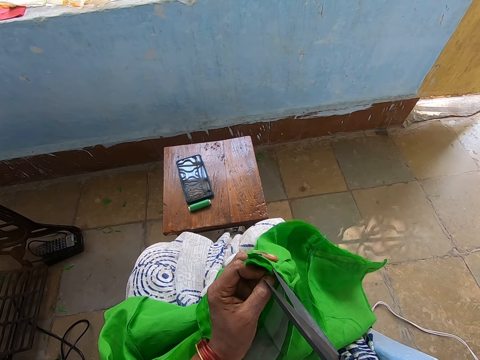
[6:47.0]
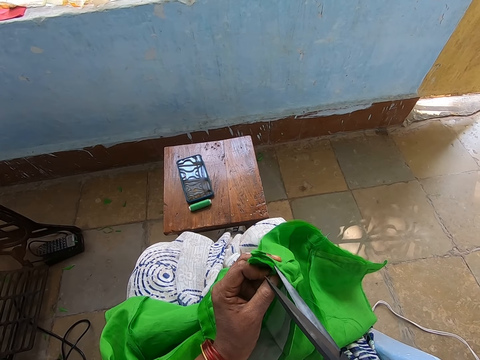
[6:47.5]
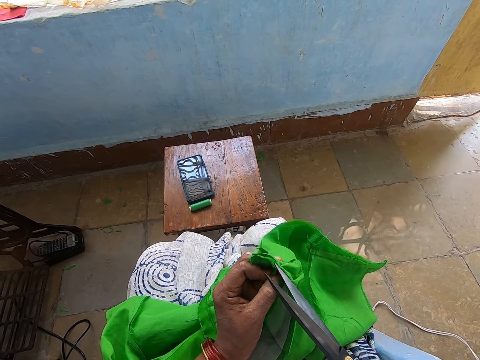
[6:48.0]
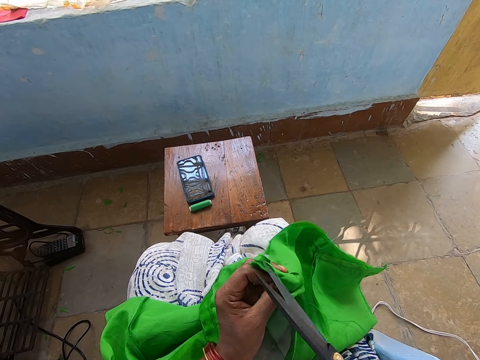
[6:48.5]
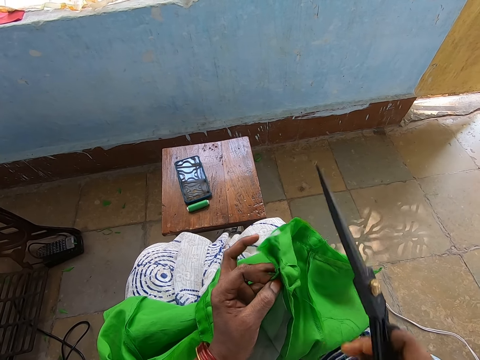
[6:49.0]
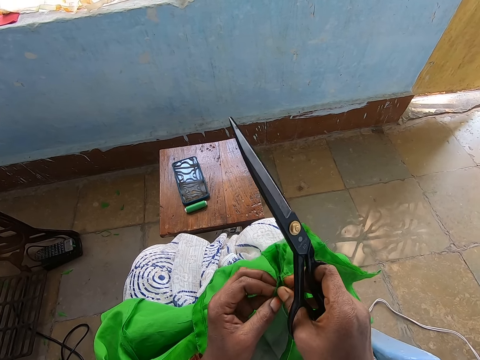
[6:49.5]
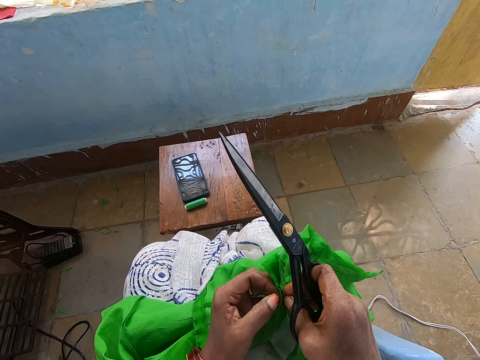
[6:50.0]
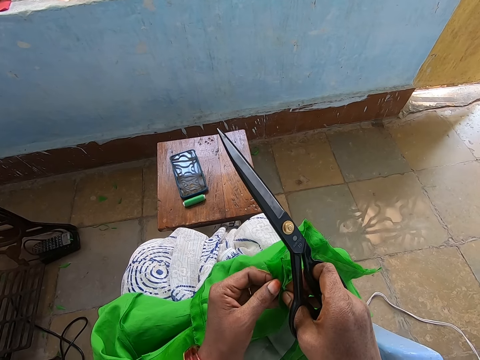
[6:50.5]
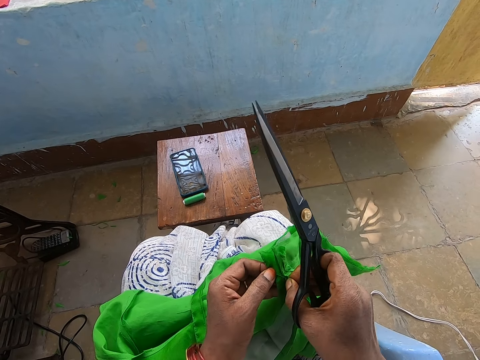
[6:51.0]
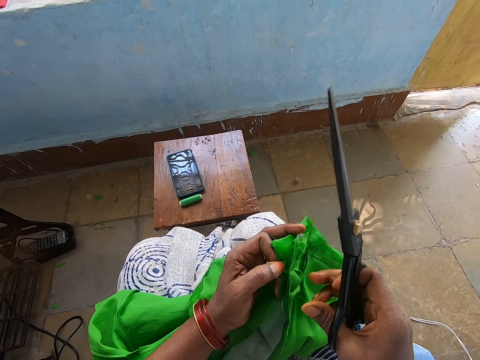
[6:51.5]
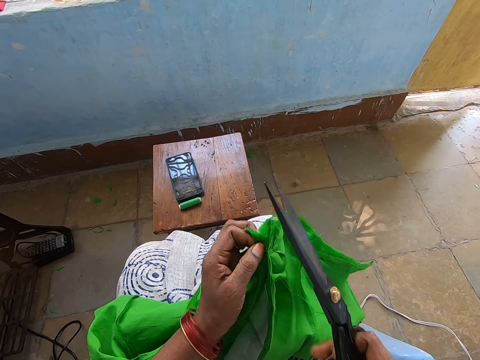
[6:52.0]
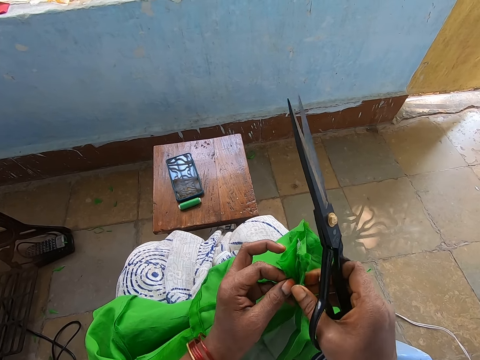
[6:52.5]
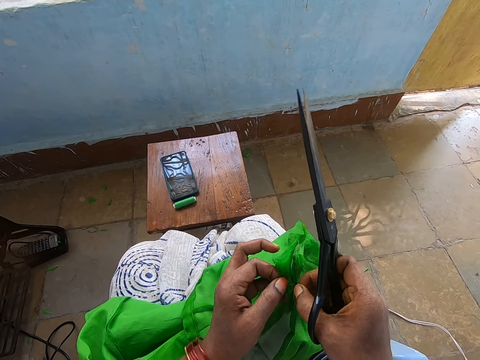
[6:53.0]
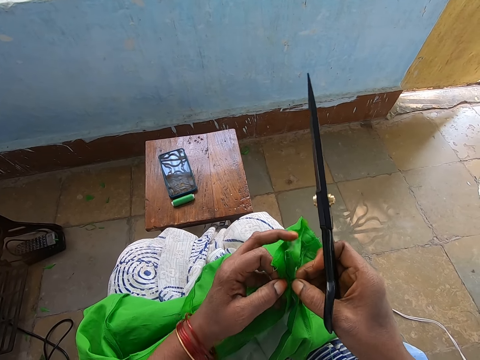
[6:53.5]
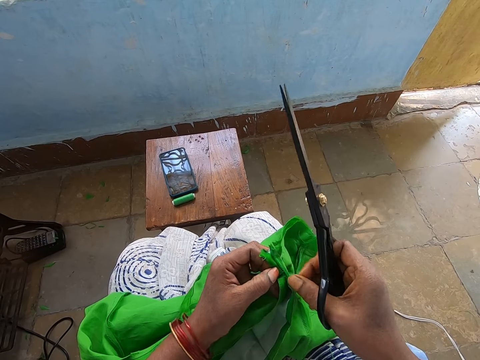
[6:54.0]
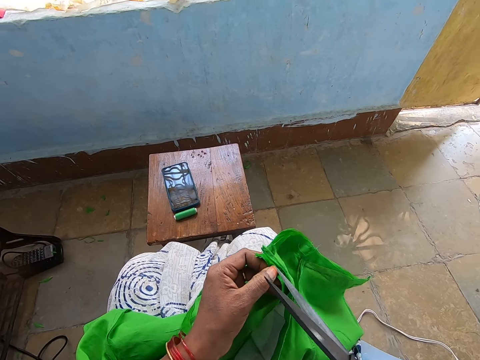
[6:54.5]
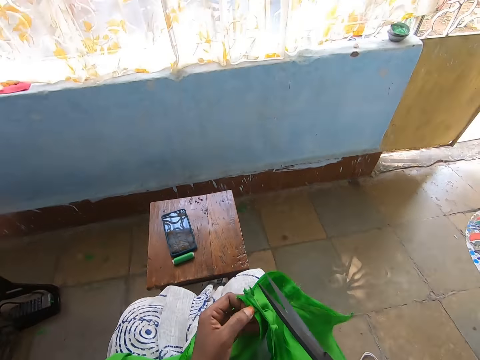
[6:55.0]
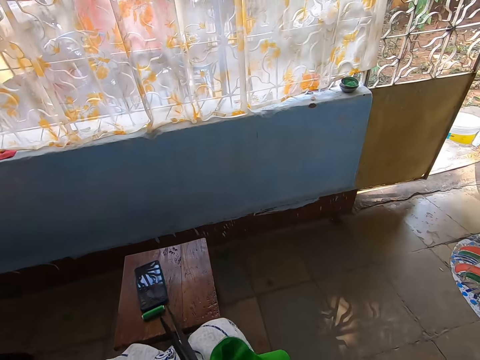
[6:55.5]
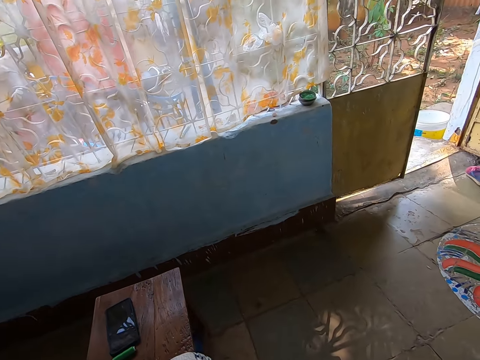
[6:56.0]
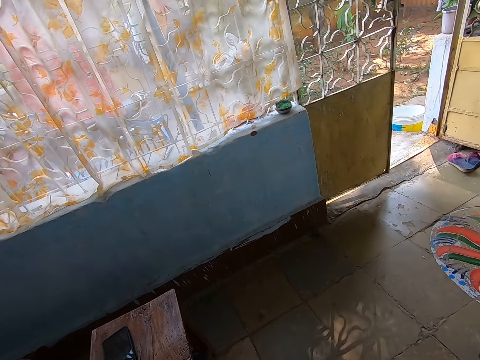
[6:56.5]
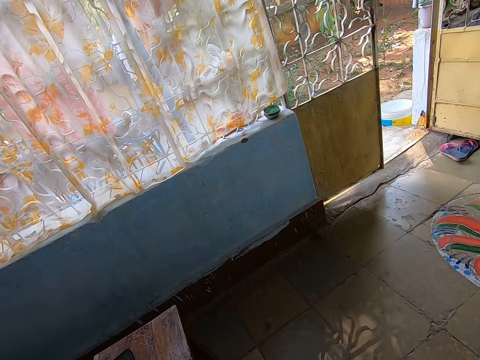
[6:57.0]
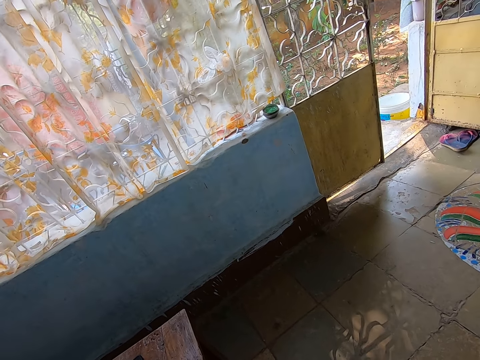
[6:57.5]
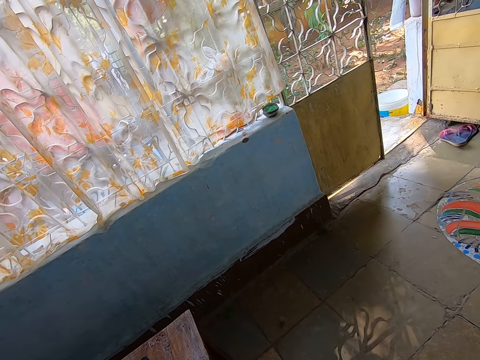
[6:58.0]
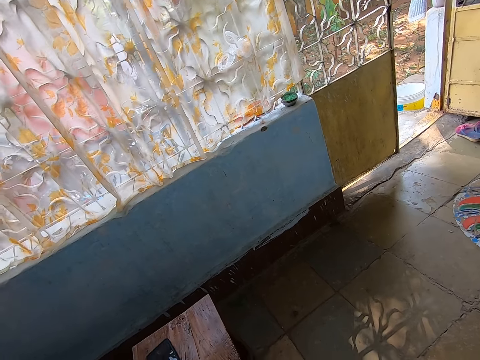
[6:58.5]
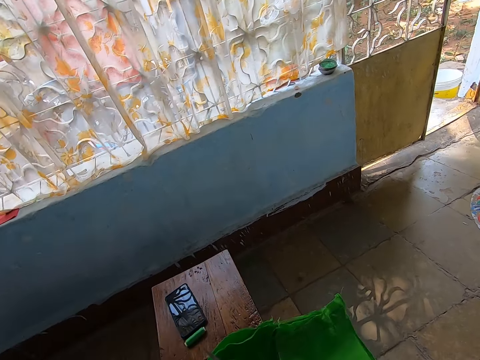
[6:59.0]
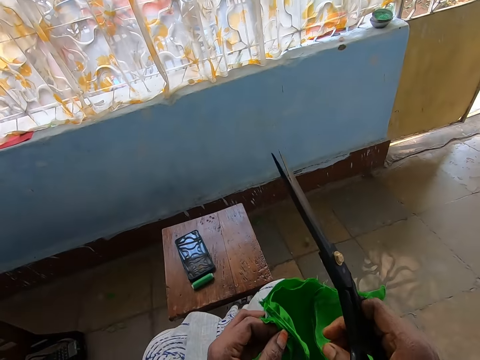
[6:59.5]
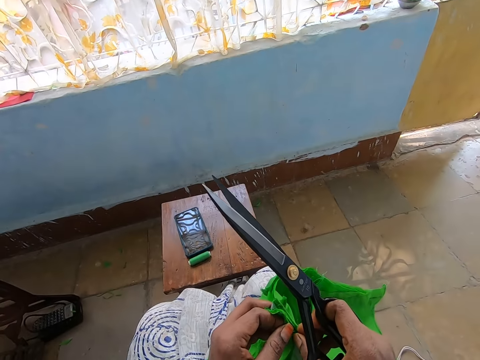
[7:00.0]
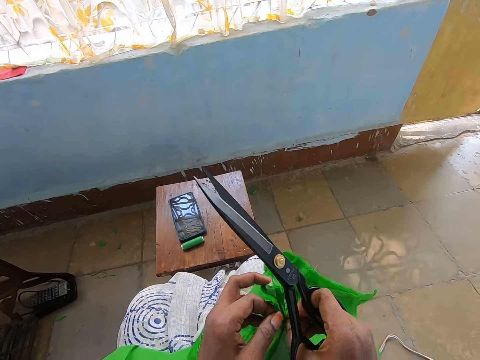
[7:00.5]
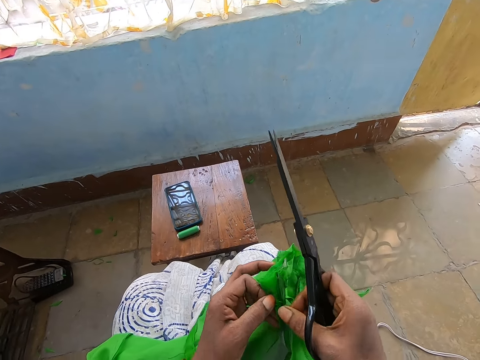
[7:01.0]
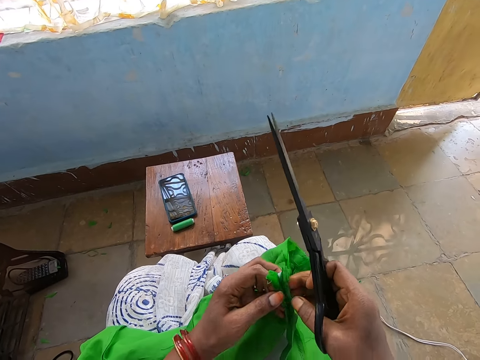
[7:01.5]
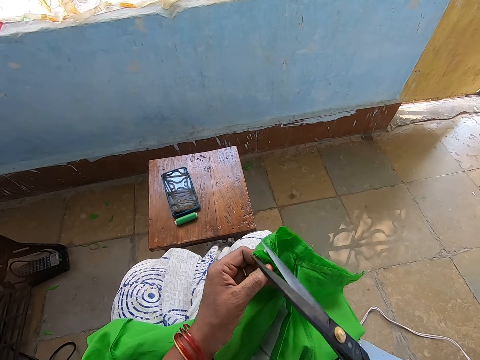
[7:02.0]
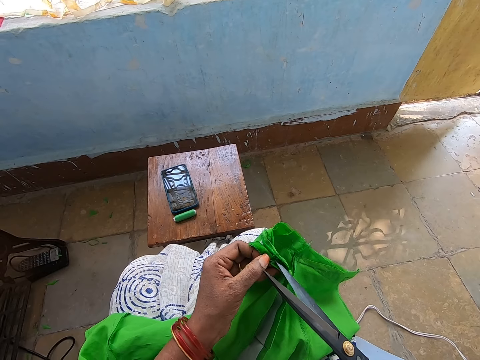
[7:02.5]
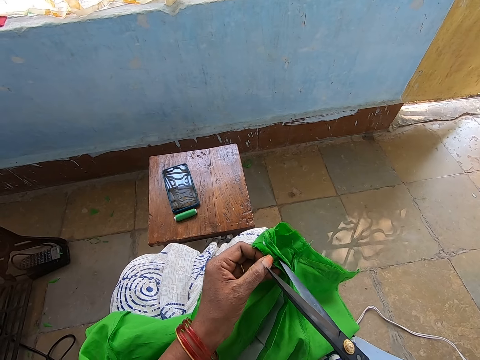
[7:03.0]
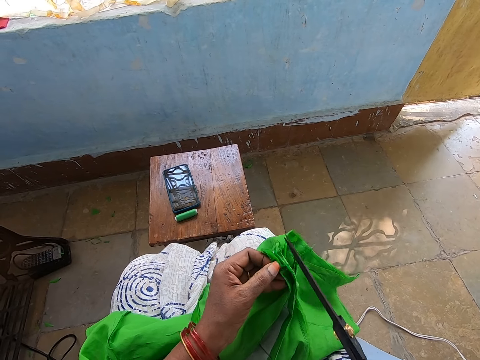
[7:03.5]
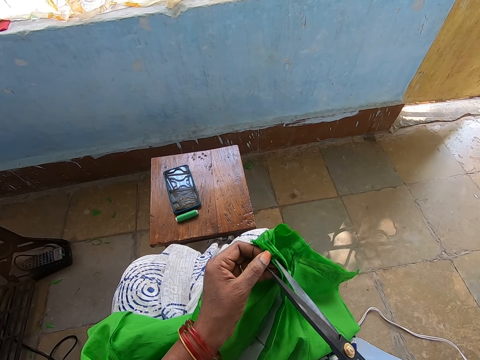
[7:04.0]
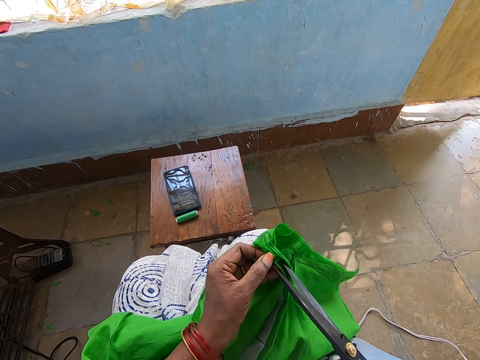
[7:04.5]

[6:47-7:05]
The camera wearer adjusts the piece of cloth with both hands. She trims threads on the piece of cloth in her left hand with the scissors in her right hand. She adjusts the piece of cloth with both hands. She trims threads on the piece of cloth in her left hand with the scissors in her right hand.

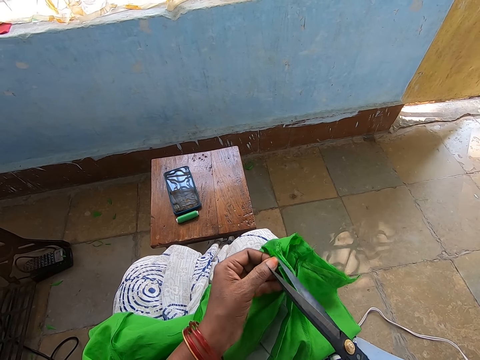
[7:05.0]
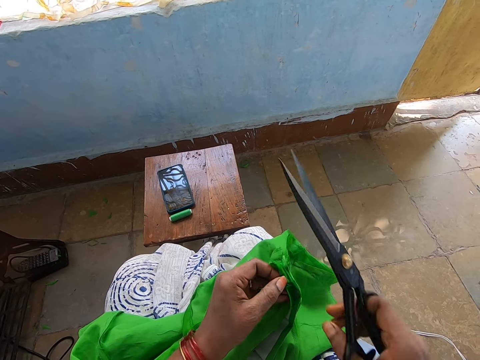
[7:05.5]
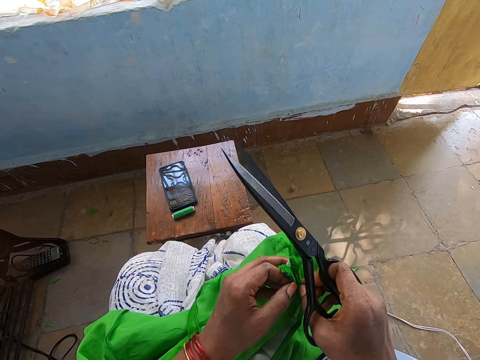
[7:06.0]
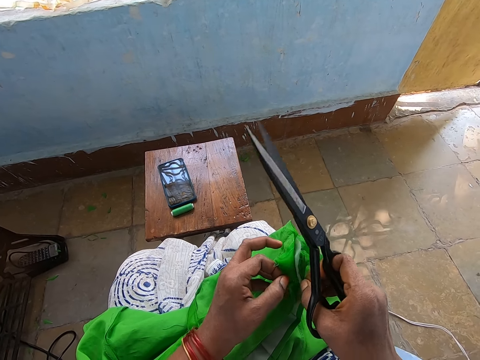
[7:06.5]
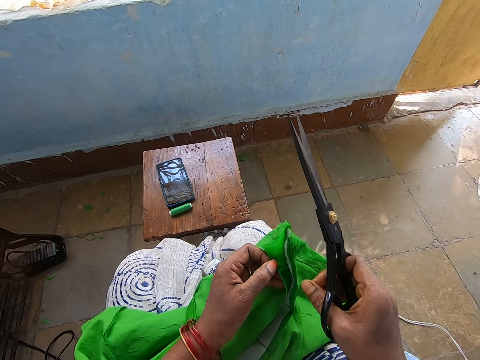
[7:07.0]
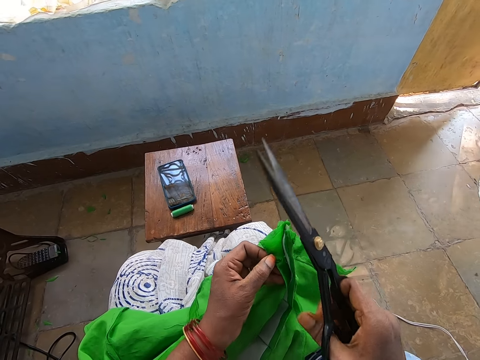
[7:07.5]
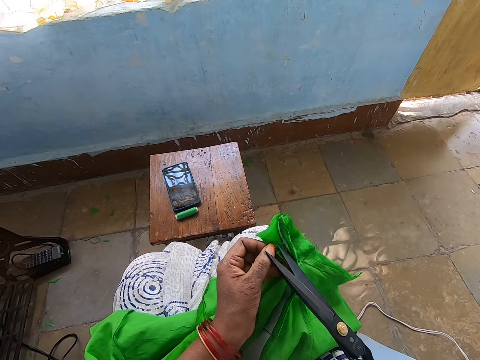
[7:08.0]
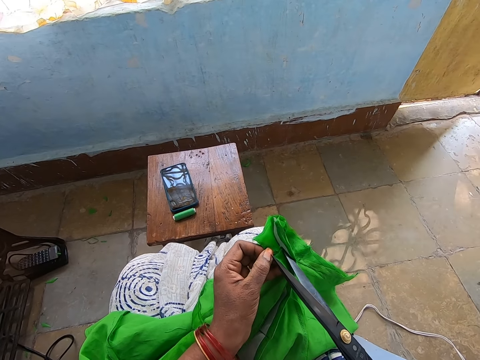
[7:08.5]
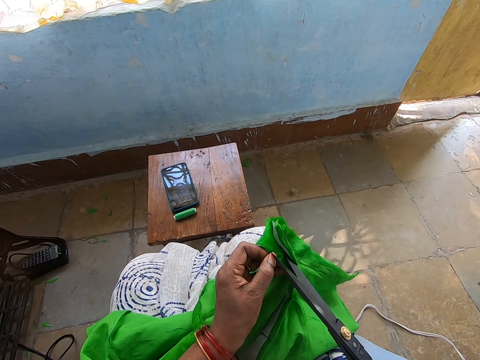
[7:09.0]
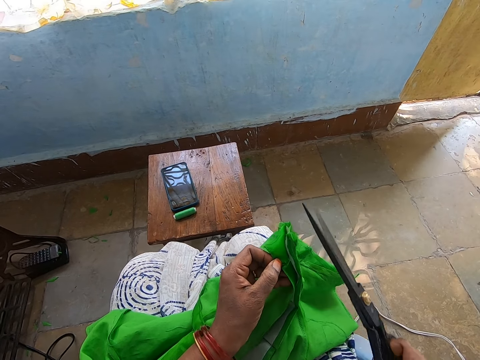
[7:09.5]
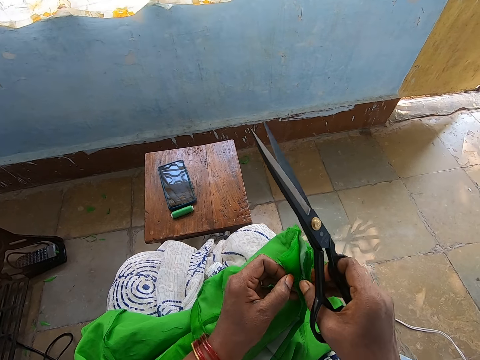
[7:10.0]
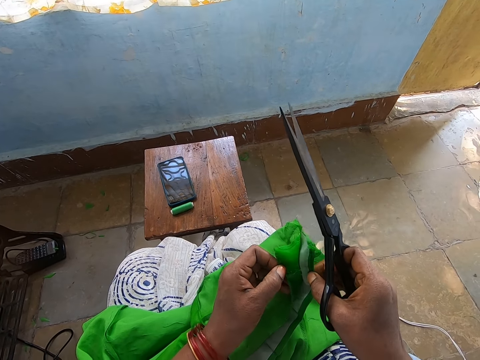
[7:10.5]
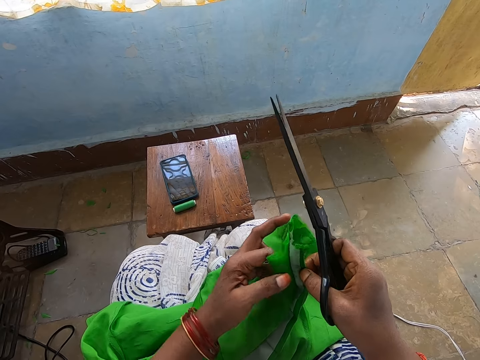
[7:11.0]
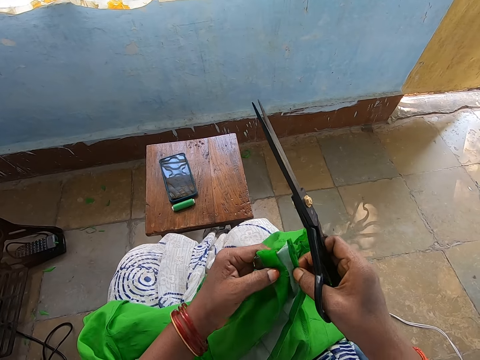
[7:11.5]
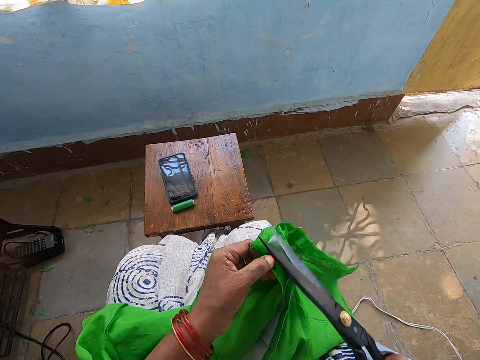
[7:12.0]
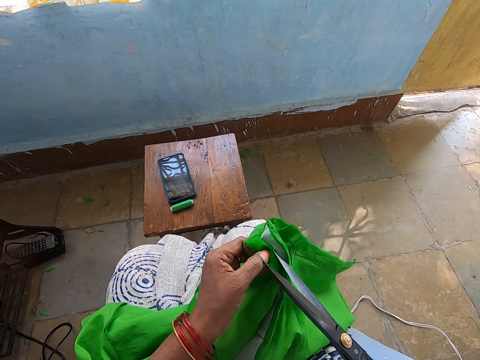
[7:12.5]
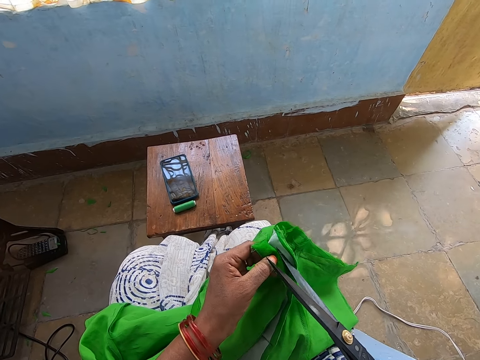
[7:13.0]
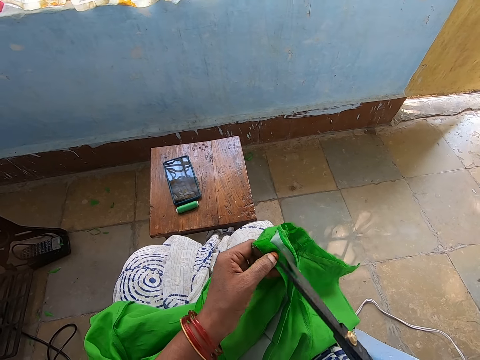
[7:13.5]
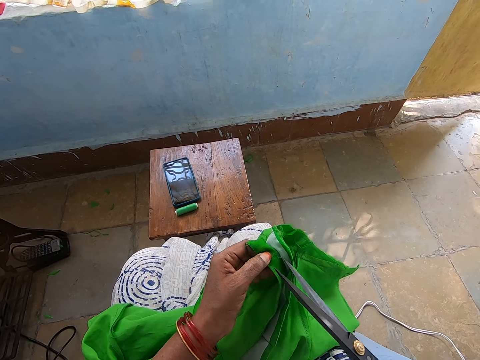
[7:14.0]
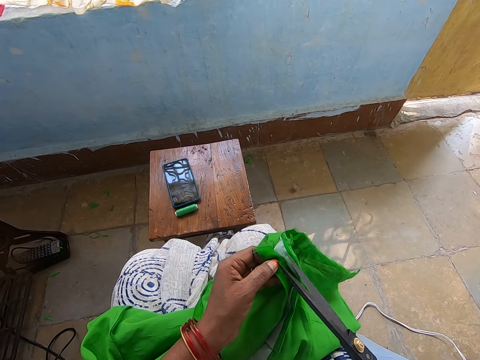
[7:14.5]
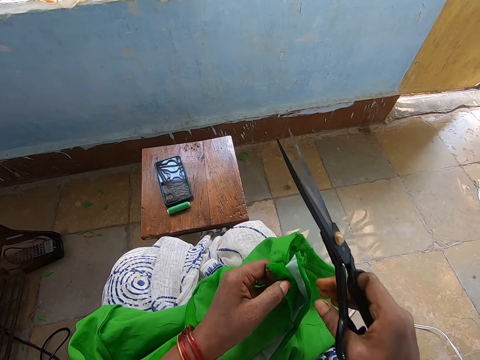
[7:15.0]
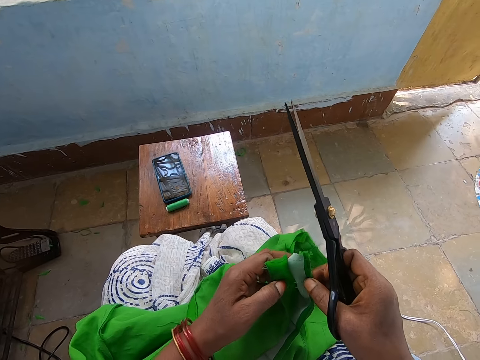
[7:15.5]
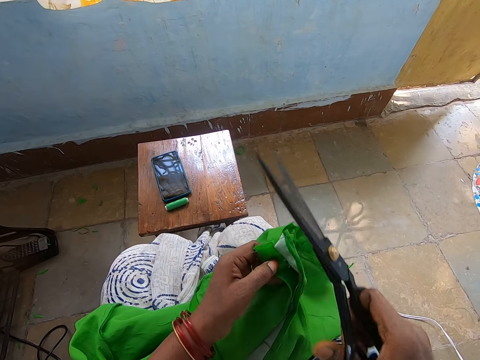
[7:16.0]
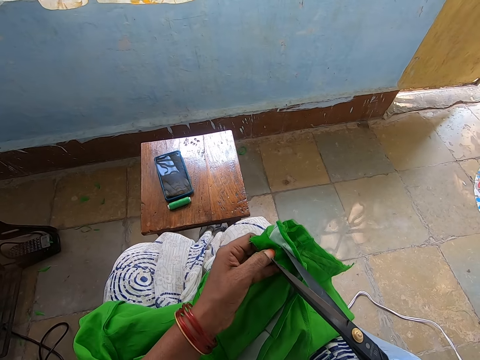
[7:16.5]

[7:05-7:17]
The camera wearer adjusts the piece of cloth with both hands. She trims threads on the piece of cloth in her left hand with the scissors in her right hand. She adjusts the piece of cloth with both hands. She trims threads on the piece of cloth in her left hand with the scissors in her right hand. She adjusts the piece of cloth with both hands.
